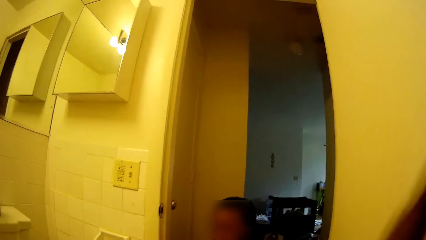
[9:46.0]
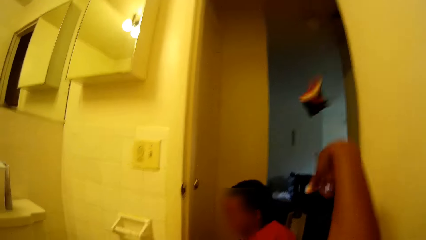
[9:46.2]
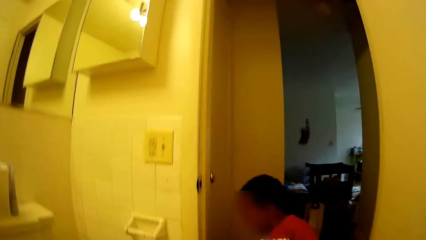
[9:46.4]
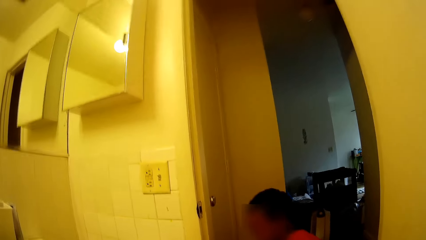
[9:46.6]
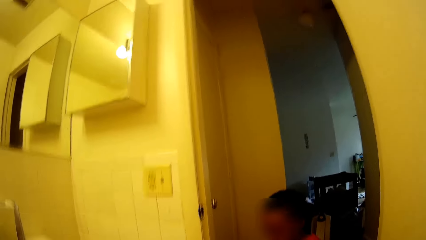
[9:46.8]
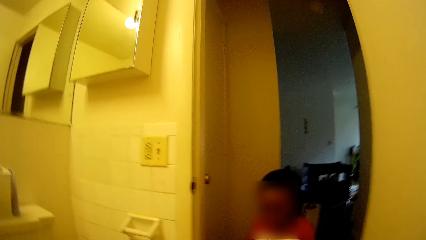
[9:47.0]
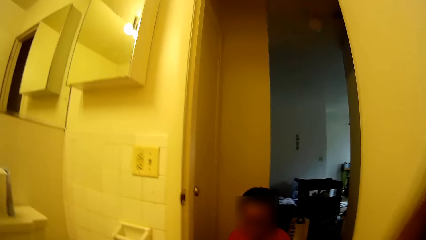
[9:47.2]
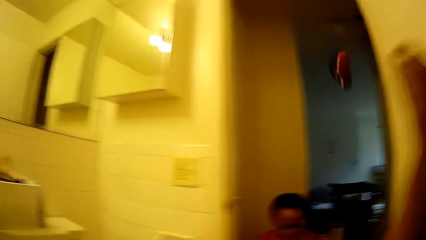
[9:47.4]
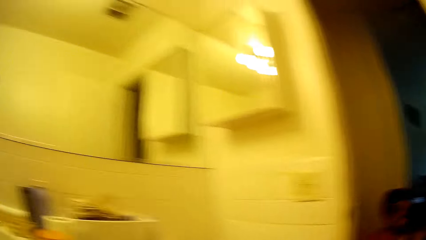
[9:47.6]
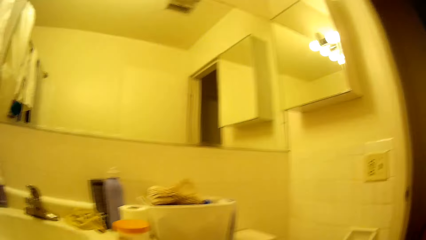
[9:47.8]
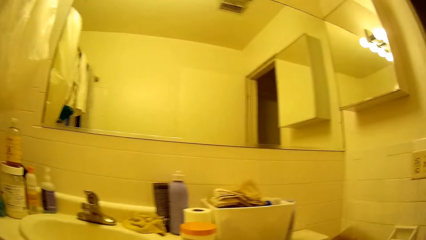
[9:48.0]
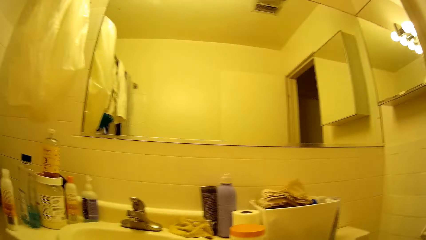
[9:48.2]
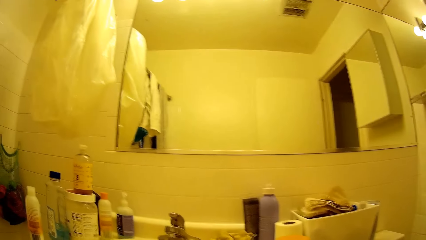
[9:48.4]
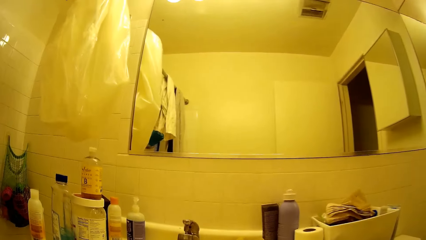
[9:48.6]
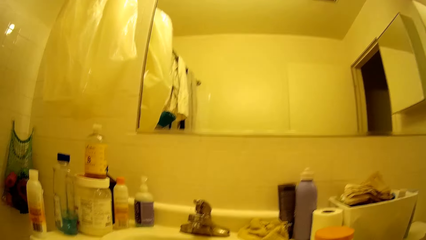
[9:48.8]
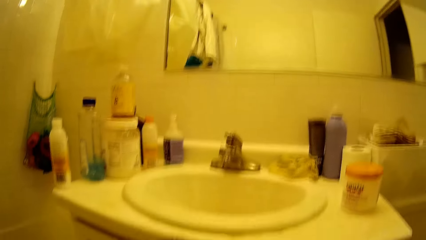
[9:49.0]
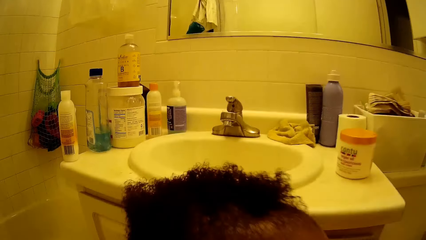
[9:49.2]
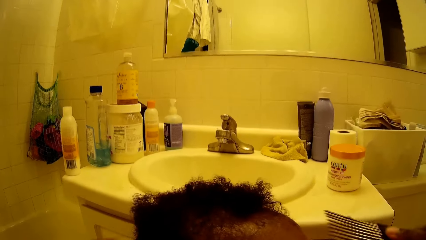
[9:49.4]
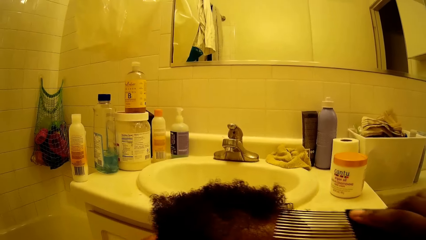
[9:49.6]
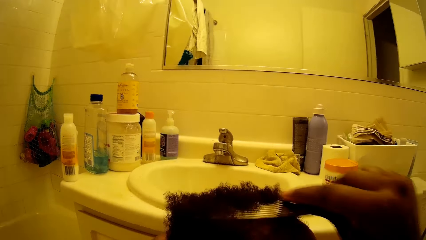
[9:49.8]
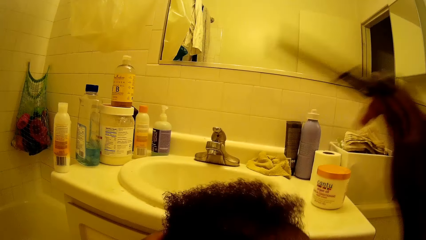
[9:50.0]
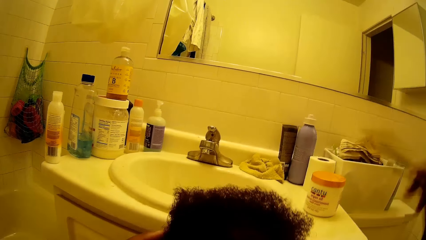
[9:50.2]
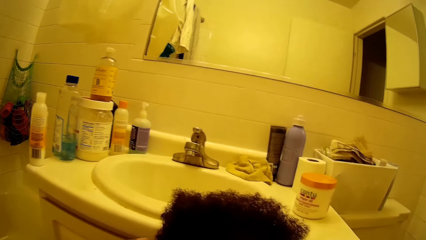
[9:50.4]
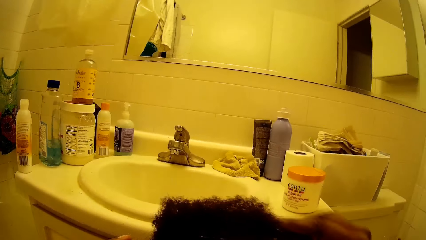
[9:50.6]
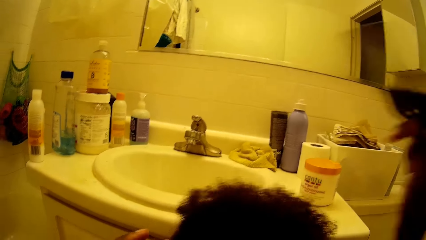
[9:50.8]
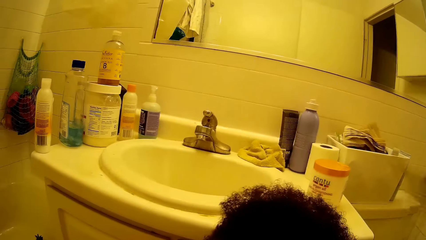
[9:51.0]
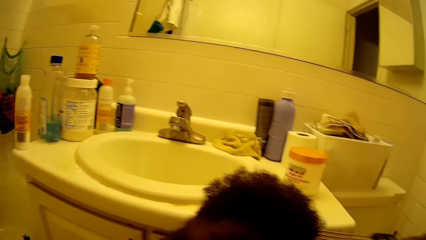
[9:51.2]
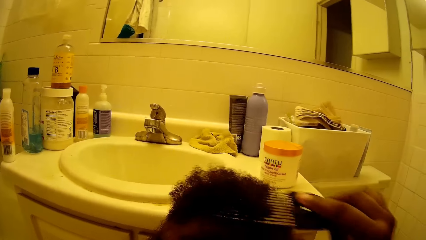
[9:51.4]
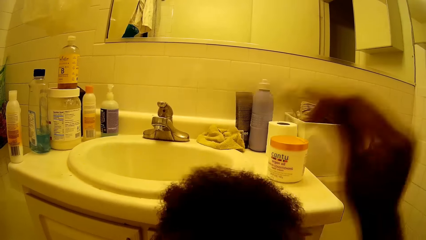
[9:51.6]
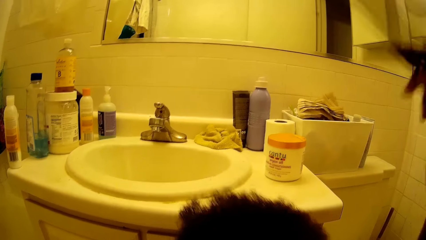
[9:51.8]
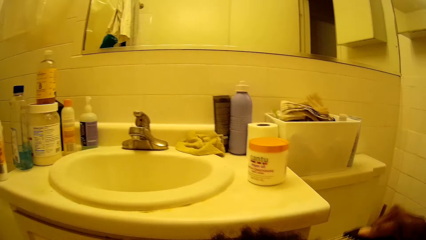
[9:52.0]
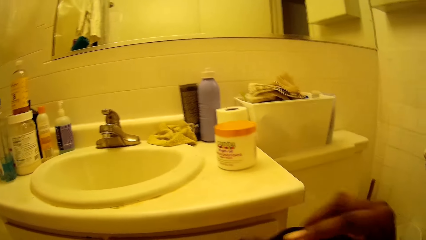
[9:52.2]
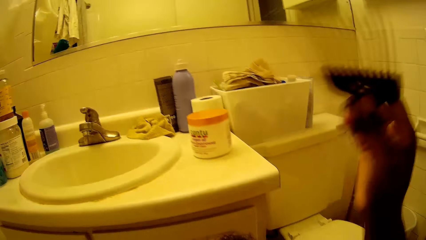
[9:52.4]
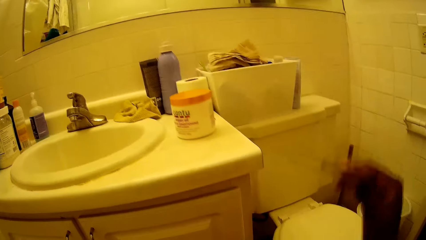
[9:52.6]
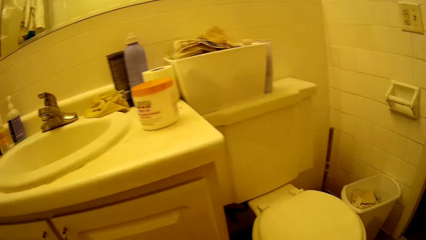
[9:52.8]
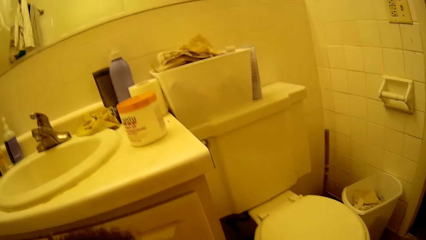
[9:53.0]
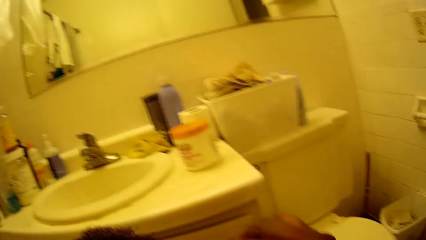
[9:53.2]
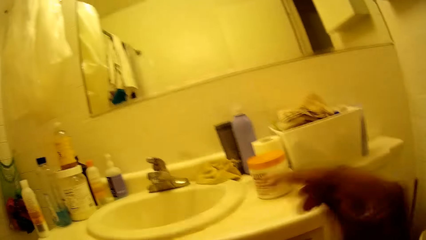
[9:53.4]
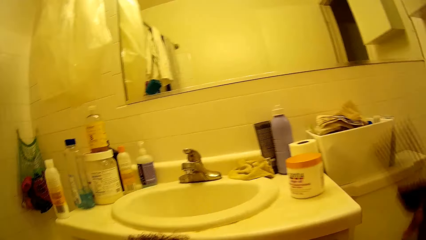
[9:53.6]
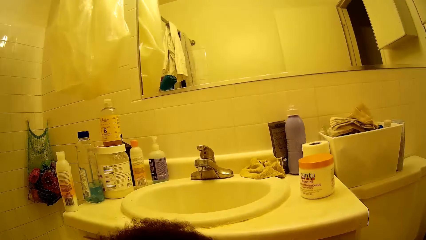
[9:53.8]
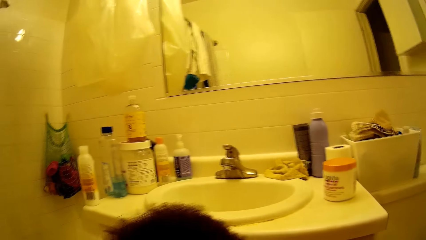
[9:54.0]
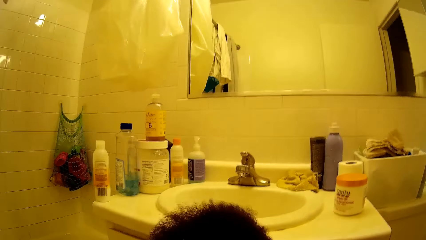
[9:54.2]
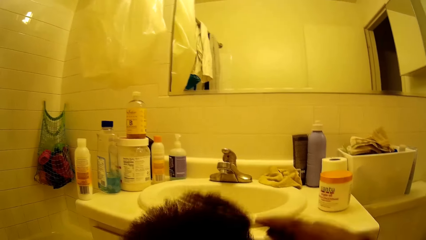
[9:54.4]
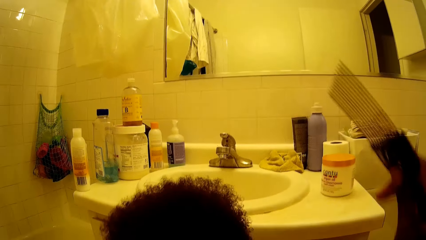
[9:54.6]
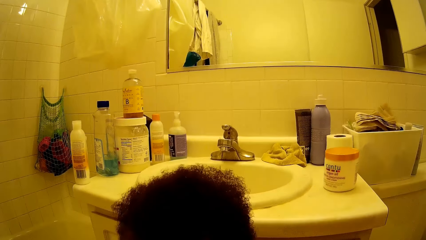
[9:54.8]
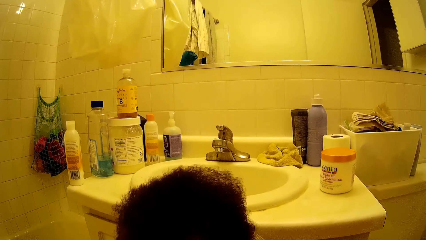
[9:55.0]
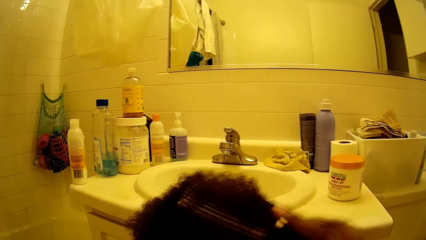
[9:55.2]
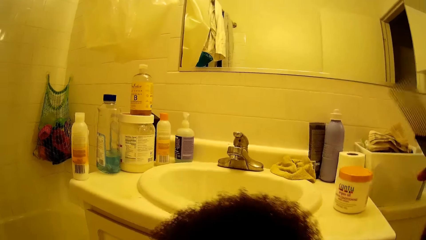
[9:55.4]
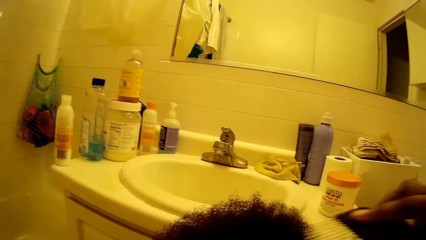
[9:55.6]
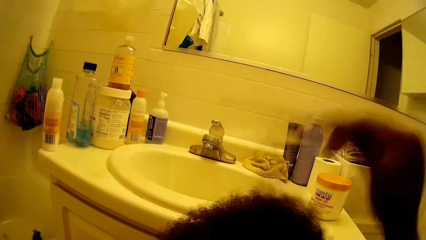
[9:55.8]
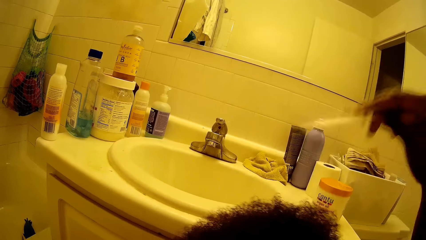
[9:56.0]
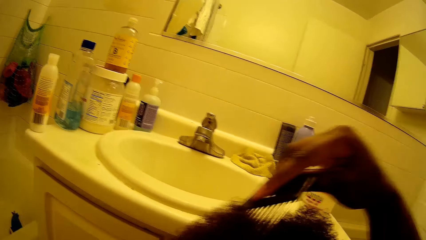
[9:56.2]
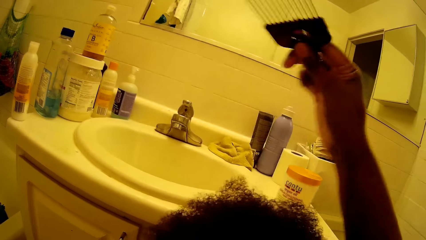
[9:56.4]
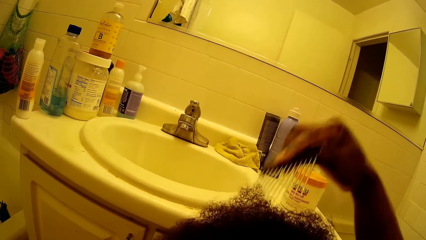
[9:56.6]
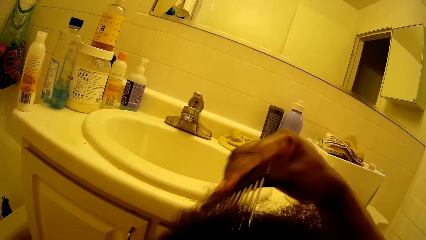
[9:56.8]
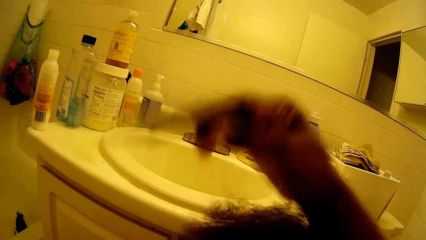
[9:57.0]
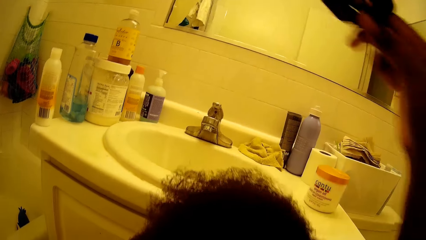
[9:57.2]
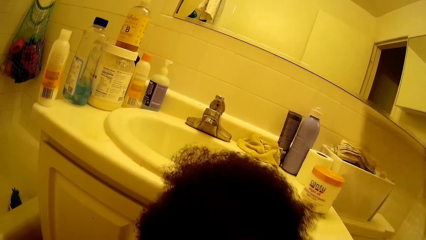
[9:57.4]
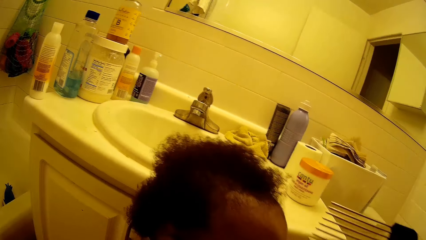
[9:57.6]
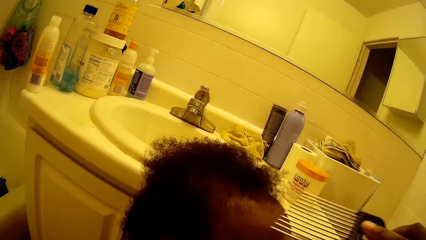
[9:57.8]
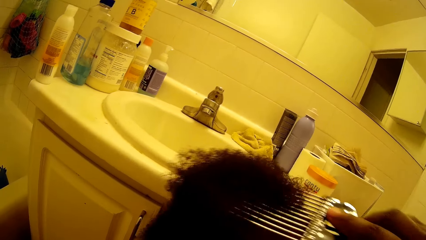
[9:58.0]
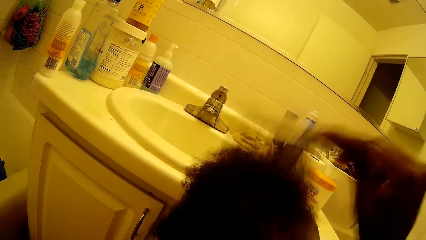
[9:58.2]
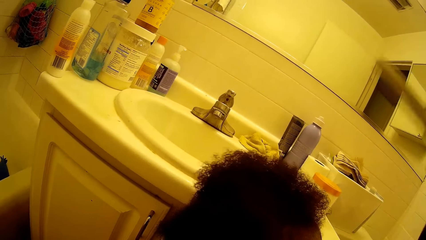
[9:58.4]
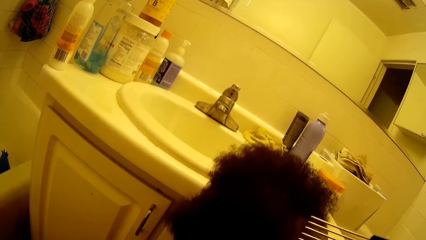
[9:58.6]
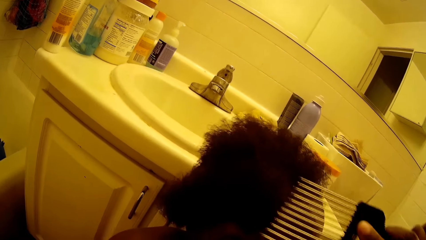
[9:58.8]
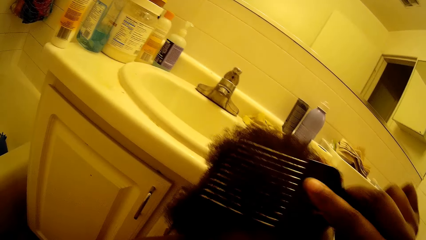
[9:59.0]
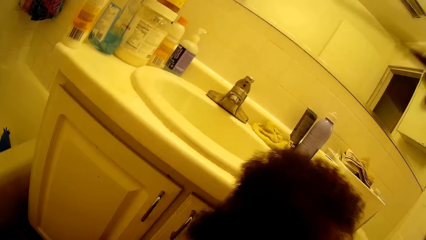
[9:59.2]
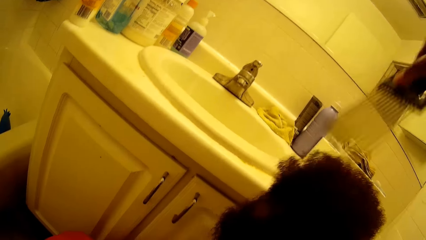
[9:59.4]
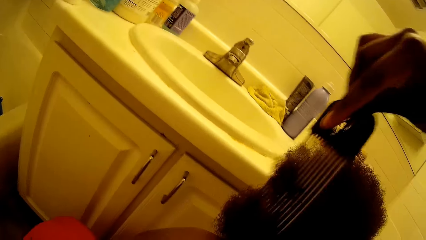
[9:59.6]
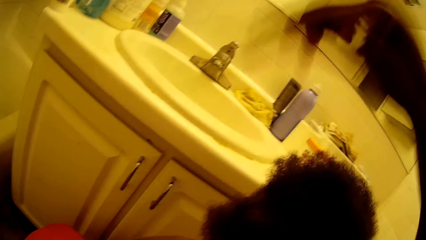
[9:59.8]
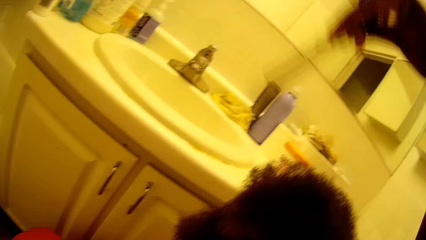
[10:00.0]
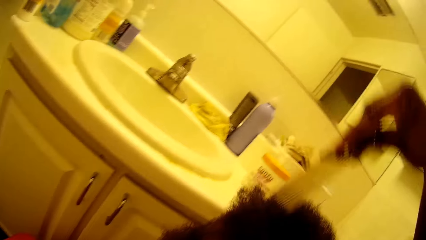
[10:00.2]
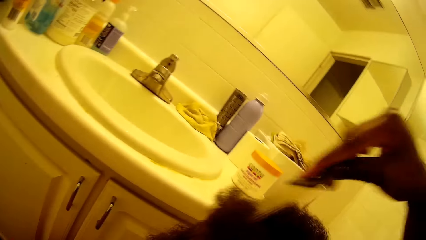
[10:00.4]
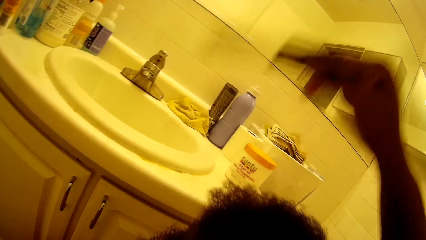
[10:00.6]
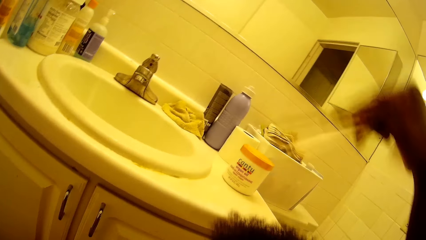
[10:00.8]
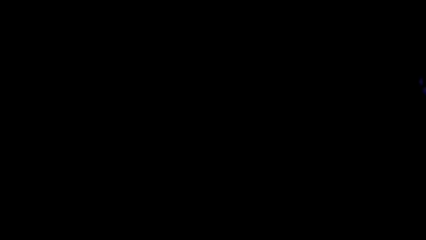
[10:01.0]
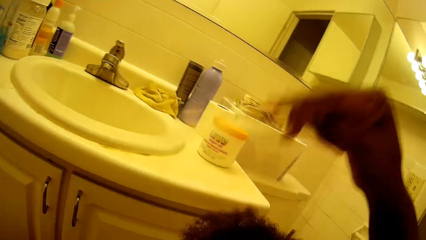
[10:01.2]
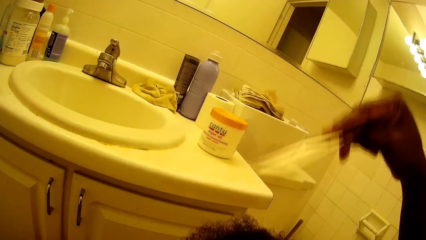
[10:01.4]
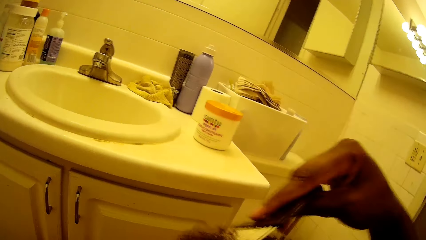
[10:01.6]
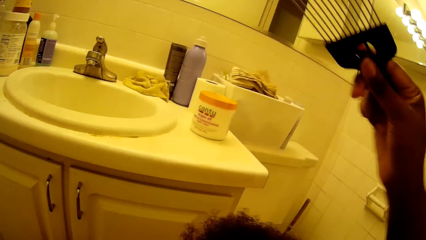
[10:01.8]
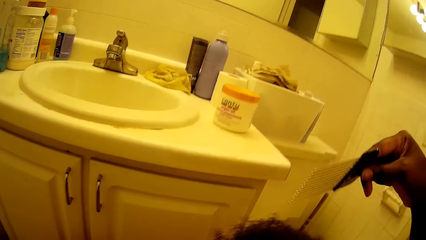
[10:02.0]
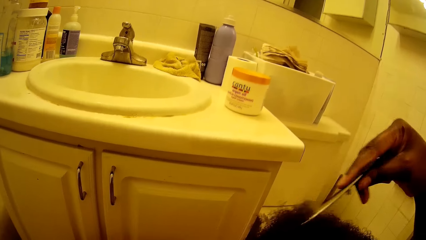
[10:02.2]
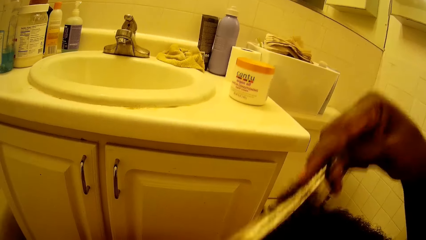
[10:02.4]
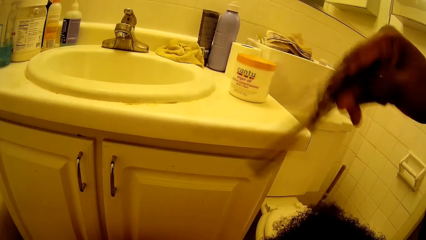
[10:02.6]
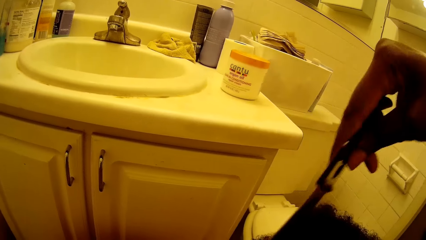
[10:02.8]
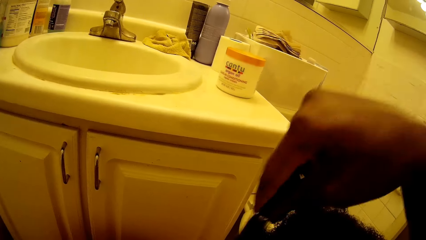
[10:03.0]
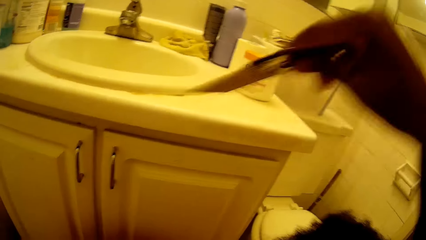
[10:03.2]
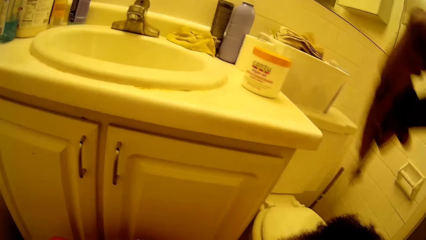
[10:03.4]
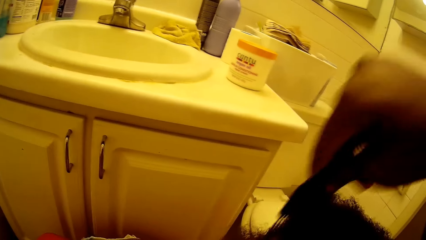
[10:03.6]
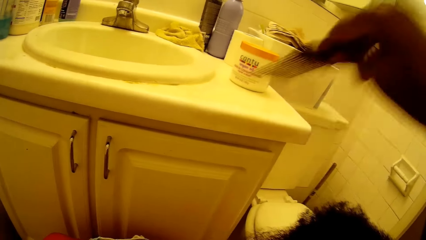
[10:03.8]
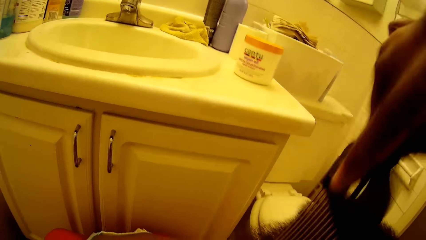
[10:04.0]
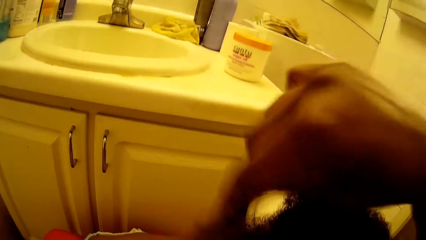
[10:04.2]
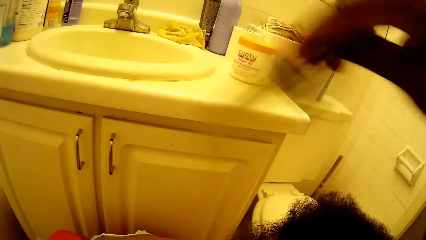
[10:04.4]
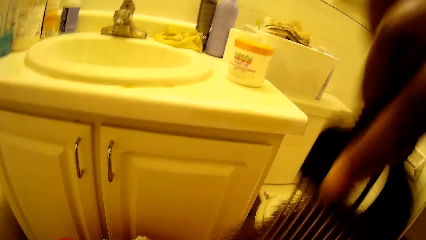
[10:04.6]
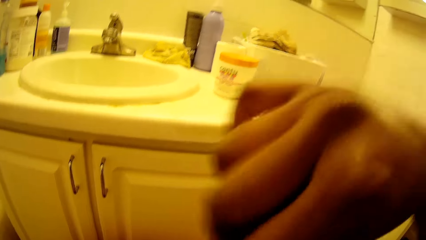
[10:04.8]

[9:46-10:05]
The camera wearer throws a shoe out of a bathroom with her right hand. She throws the shoe out of the bathroom with her right hand again. She combs the baby's hair with the comb in her right hand.
